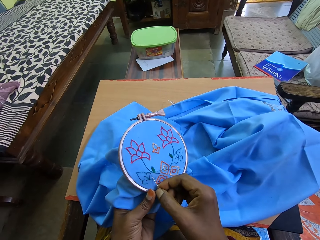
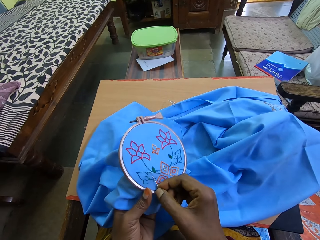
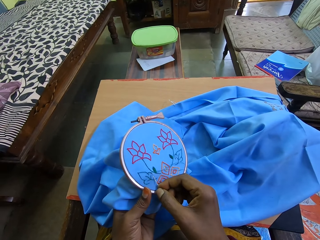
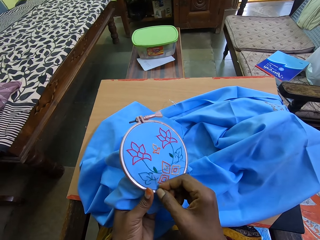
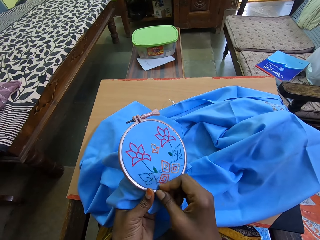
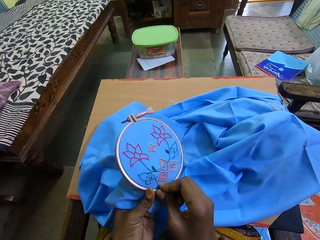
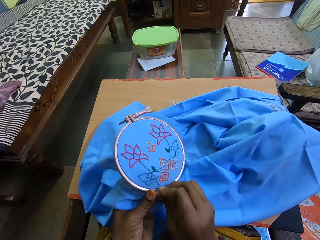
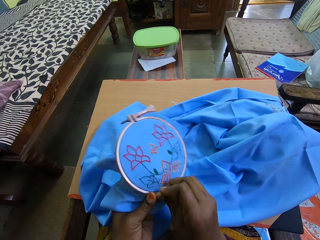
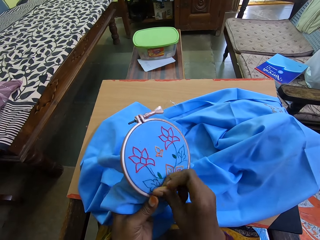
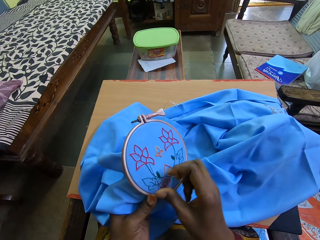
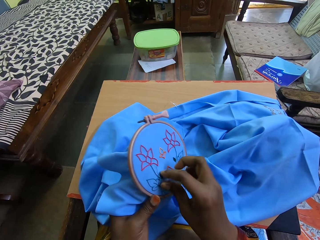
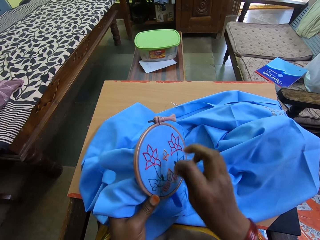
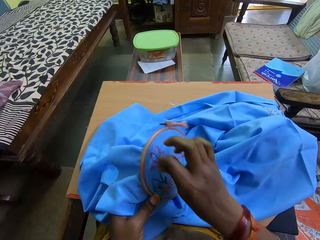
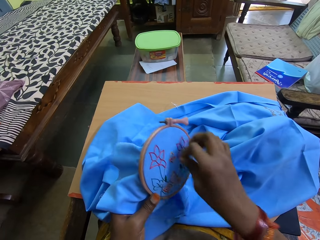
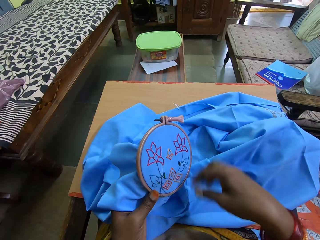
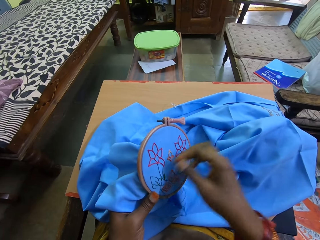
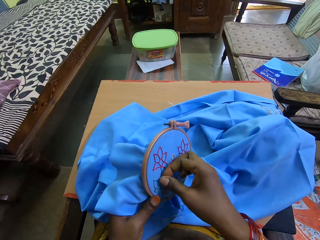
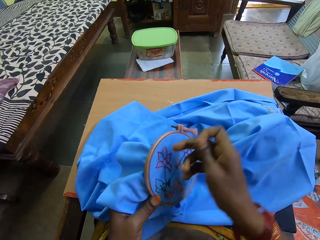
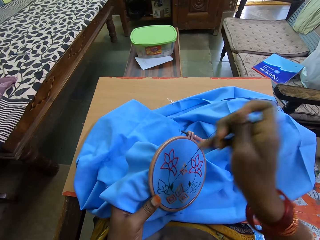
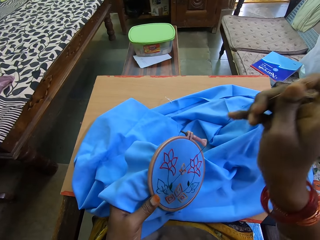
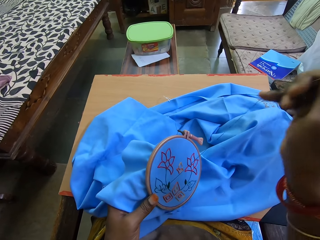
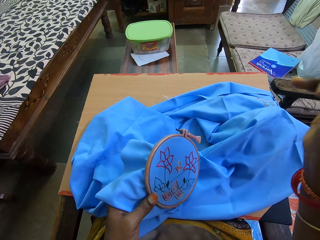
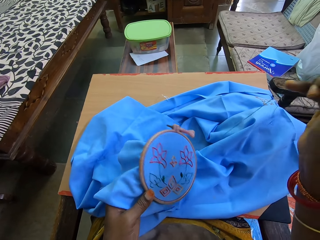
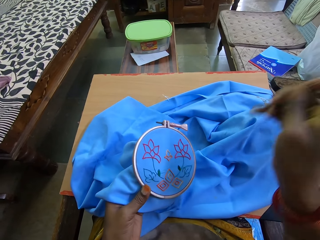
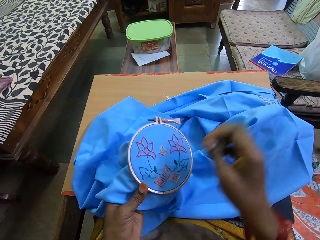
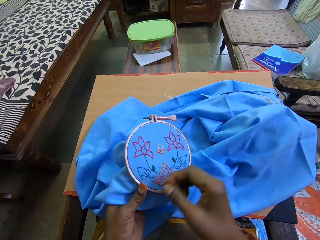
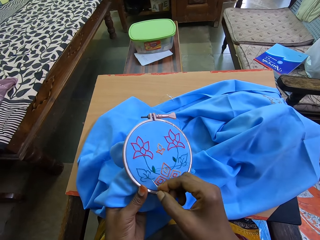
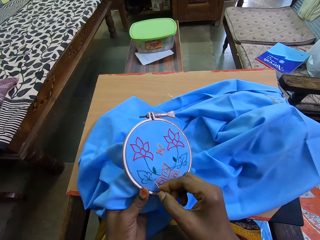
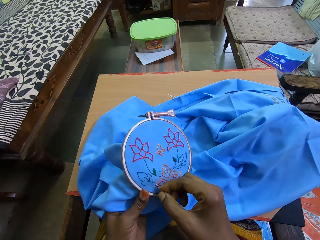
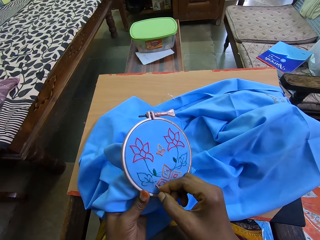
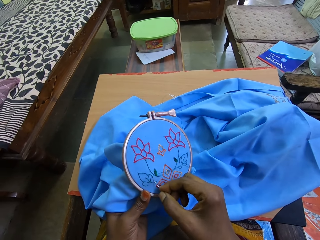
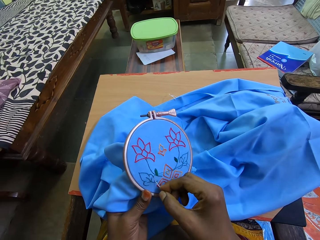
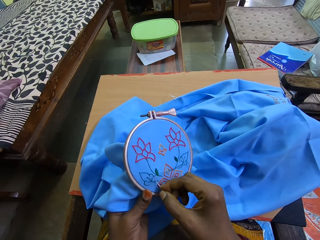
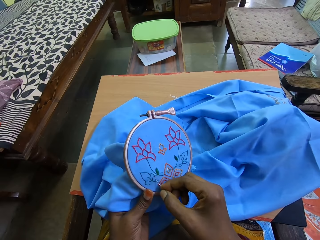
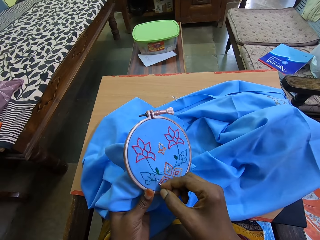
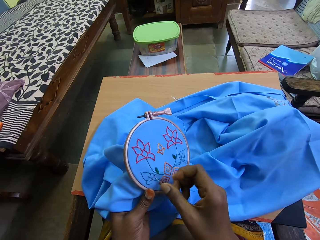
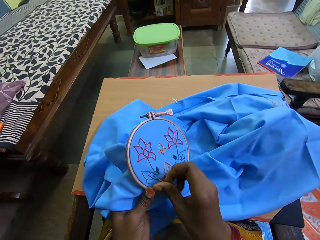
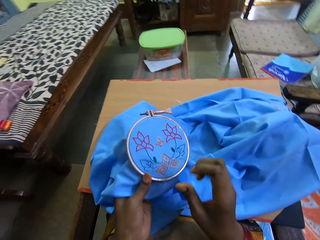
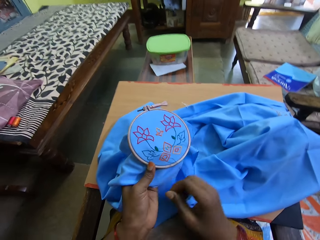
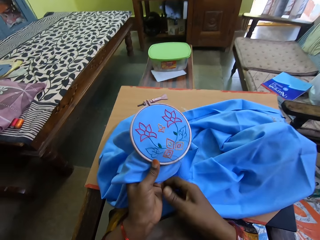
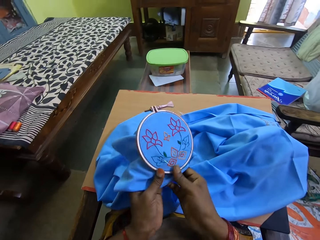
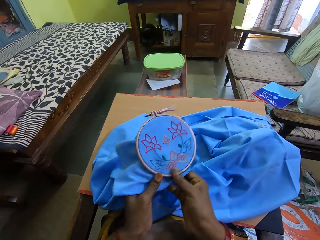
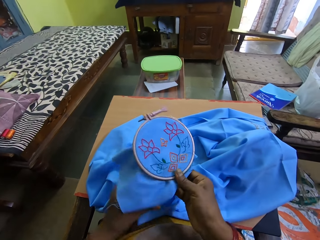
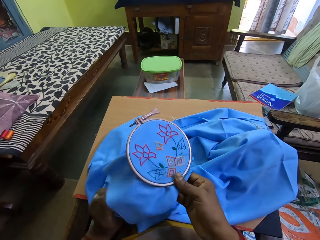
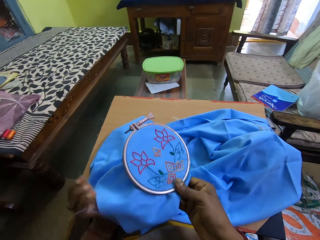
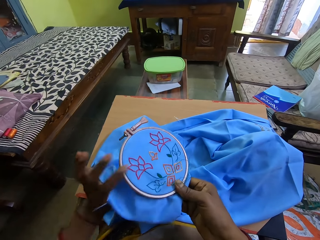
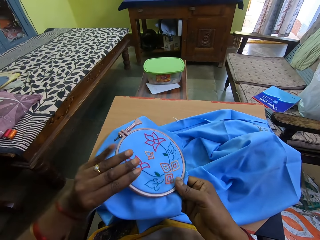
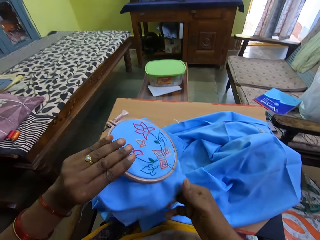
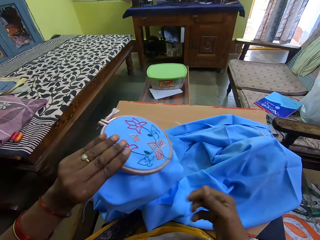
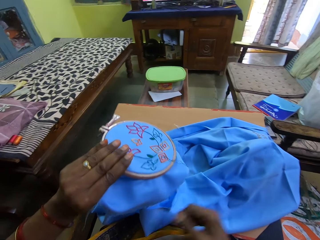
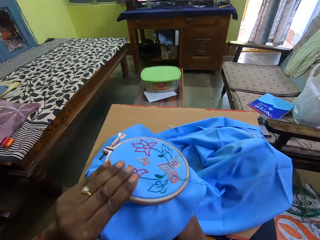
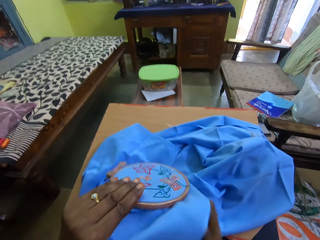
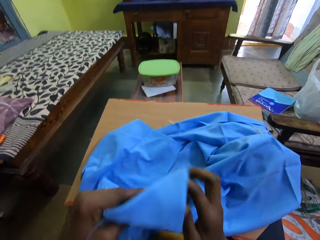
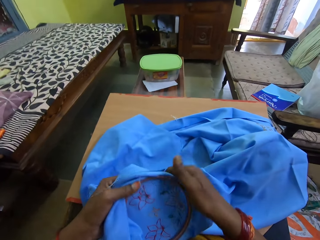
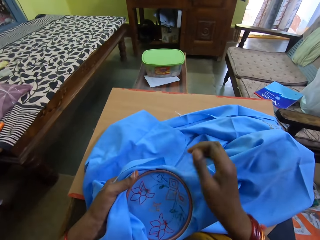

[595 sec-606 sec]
The camera wearer puts the needle on the fabric. They touch the thread. They raise their hand up. They put the needle on the fabric. They touch the fabric. They overturn the embroidery hoop.

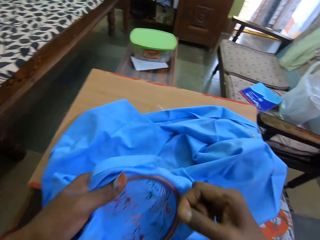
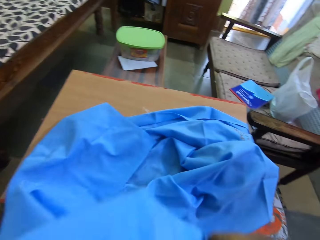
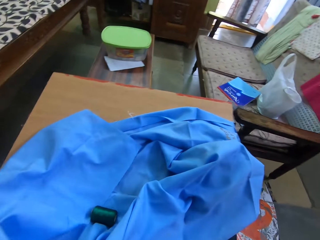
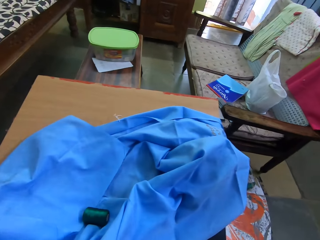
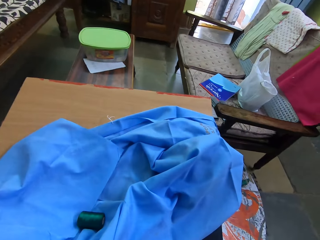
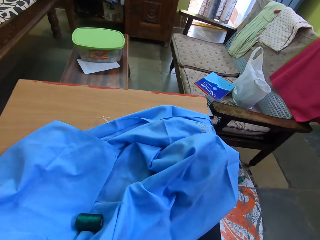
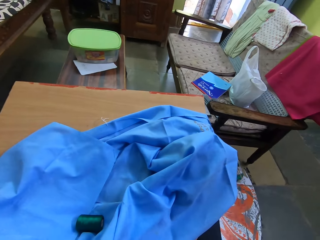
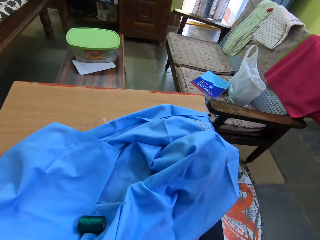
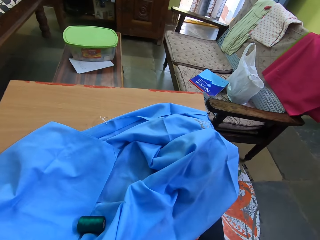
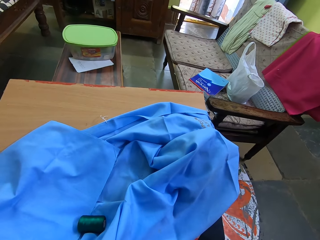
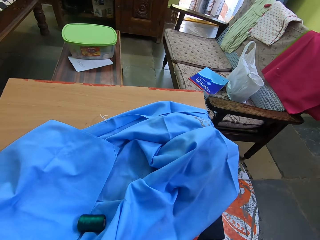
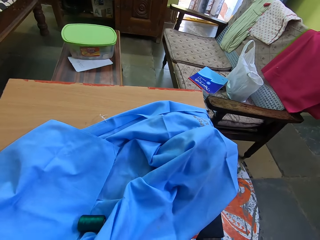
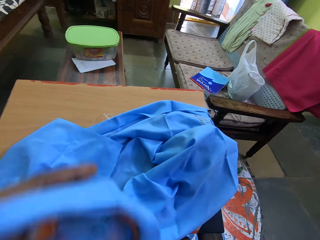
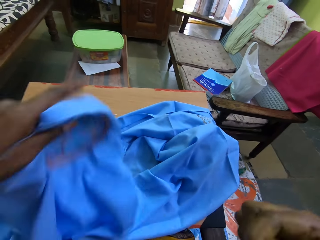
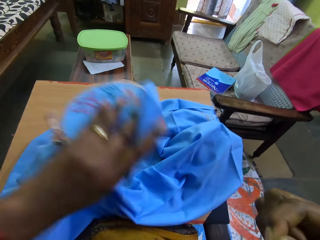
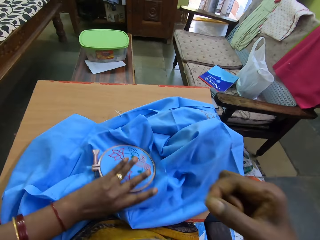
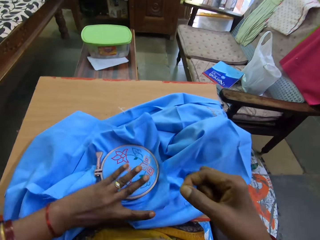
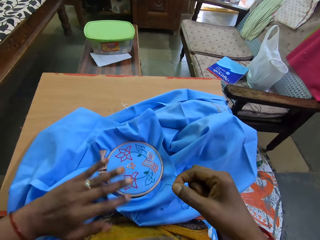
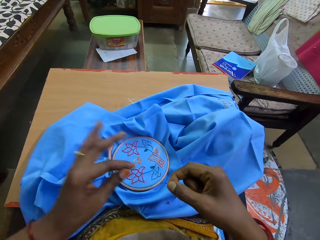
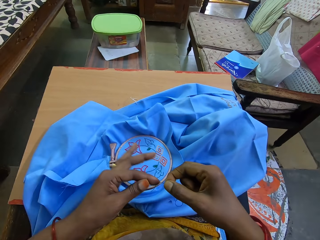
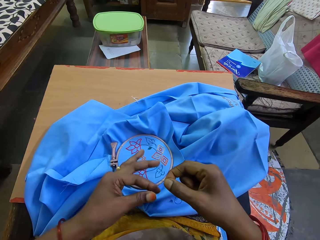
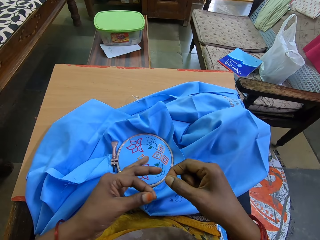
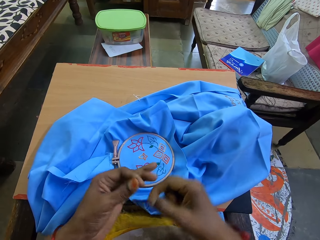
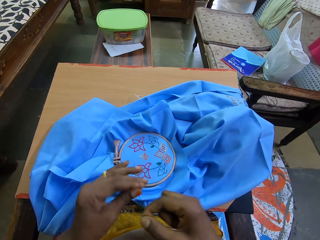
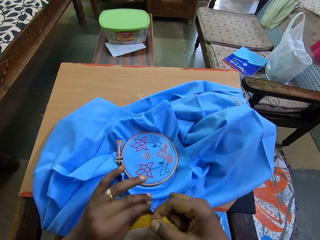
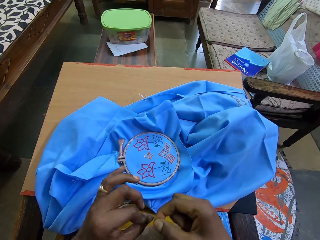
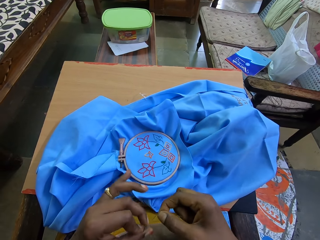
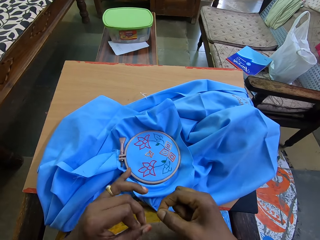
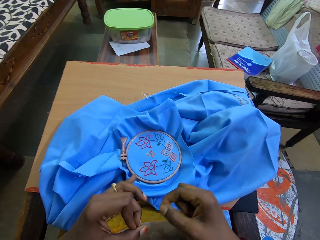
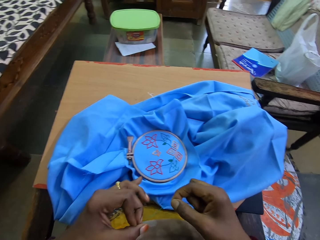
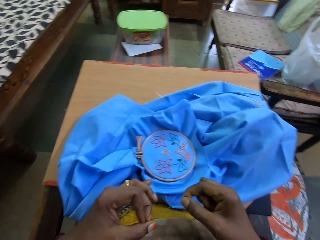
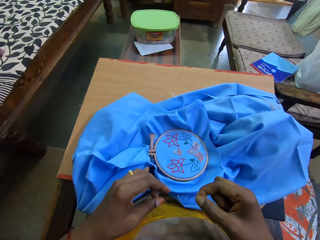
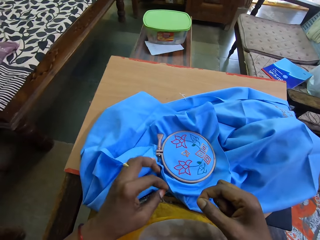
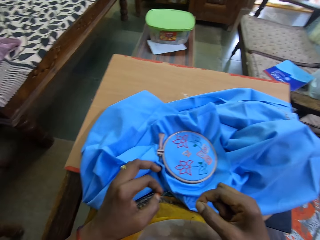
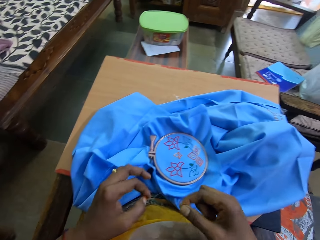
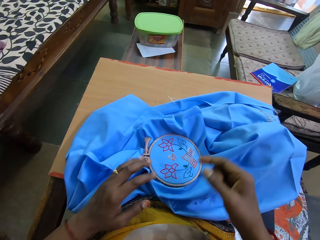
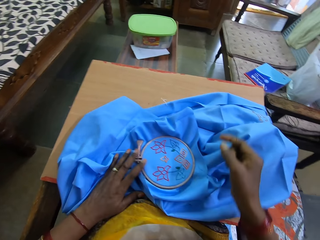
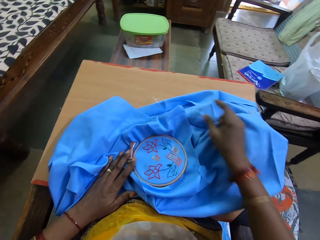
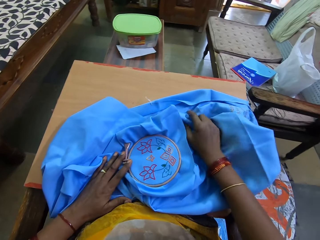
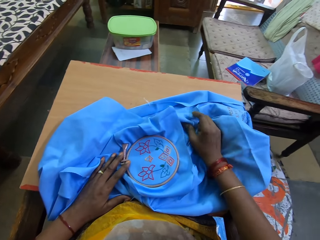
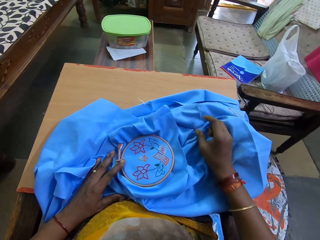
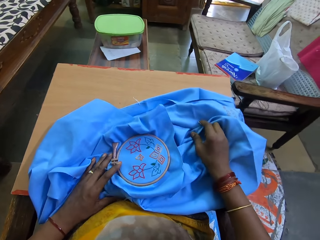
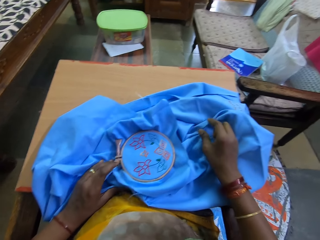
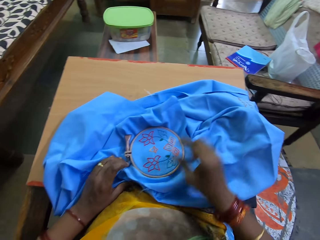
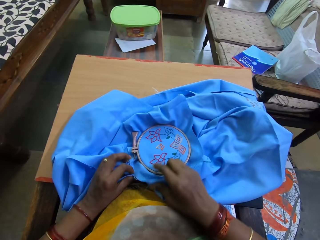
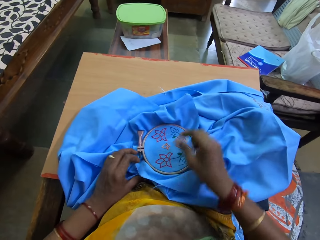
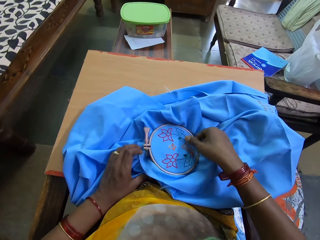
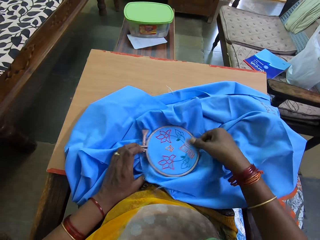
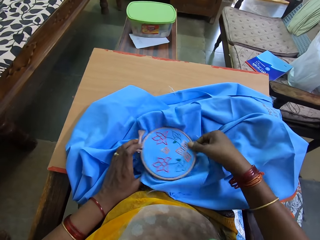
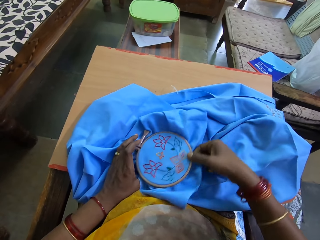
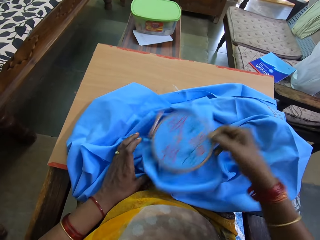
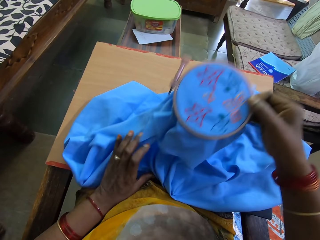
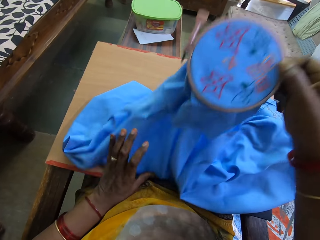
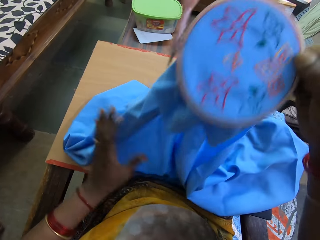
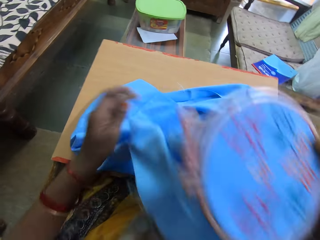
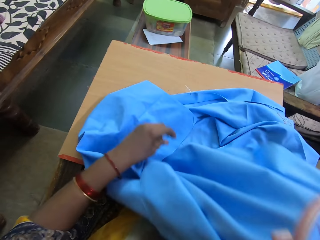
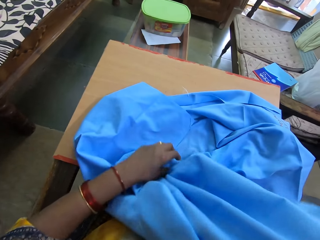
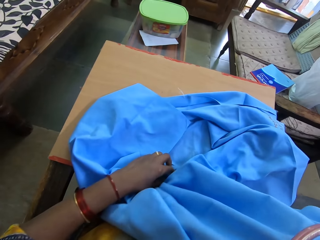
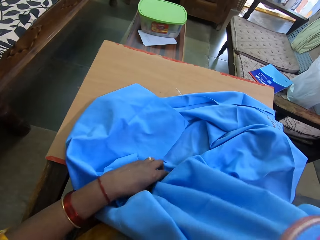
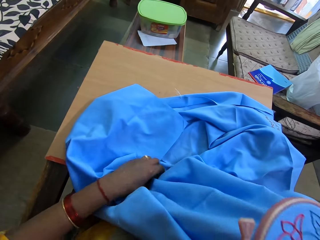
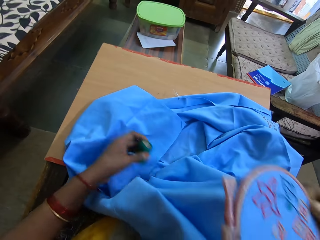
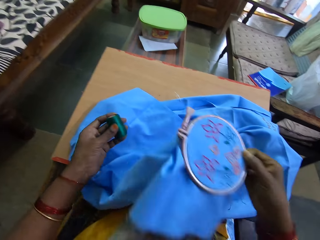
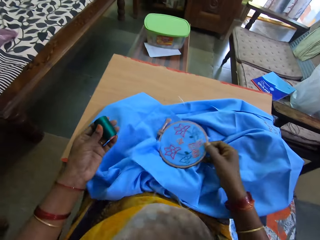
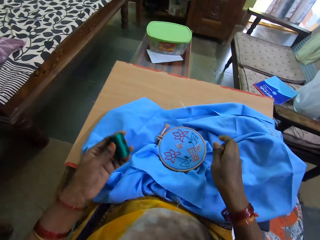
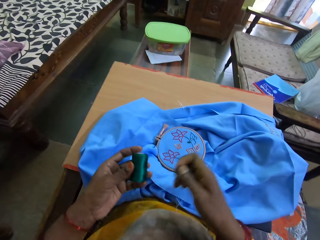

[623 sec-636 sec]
The camera wearer cuts the sewing thread with her teeth. She touches the needle. She places the embroidery hoop on the board with the left hand. She touches the fabric. She folds the sewing thread. She touches the thread. She lifts the embroidery hoop with the right hand. She touches the fabric. She picks up the sewing thread from the fabric. She places the embroidery hoop on the board with the left hand.
